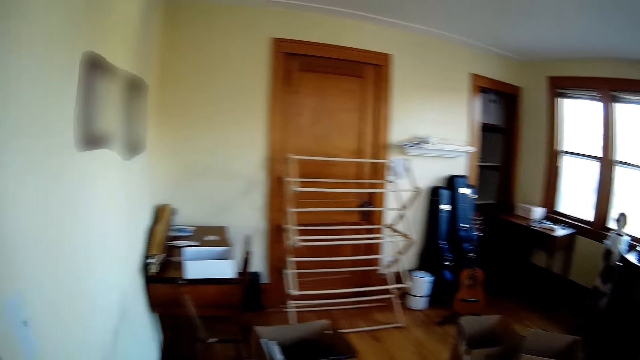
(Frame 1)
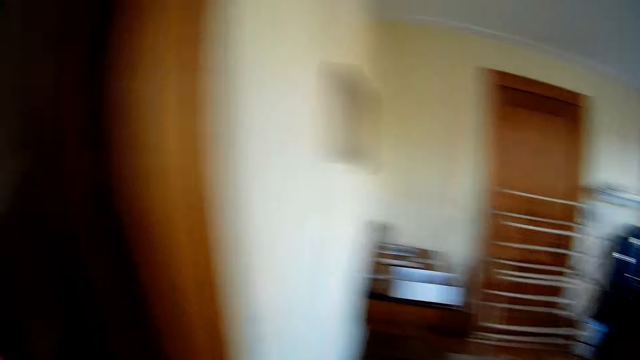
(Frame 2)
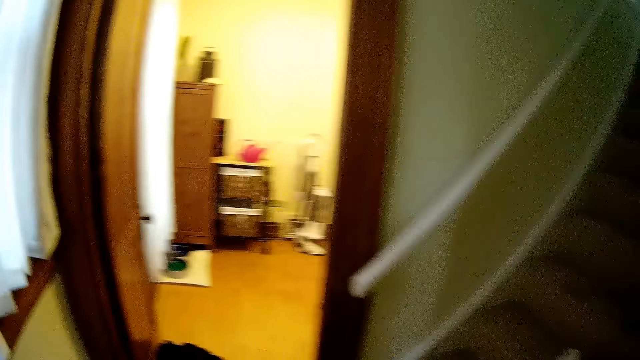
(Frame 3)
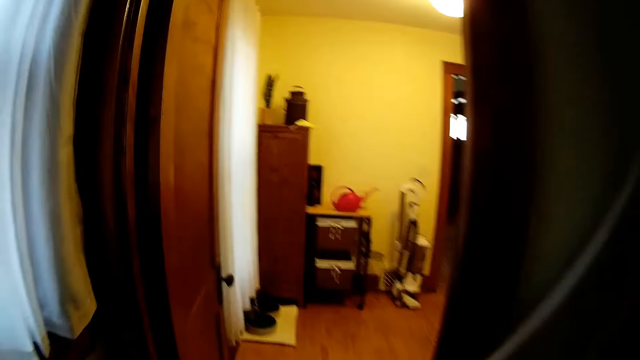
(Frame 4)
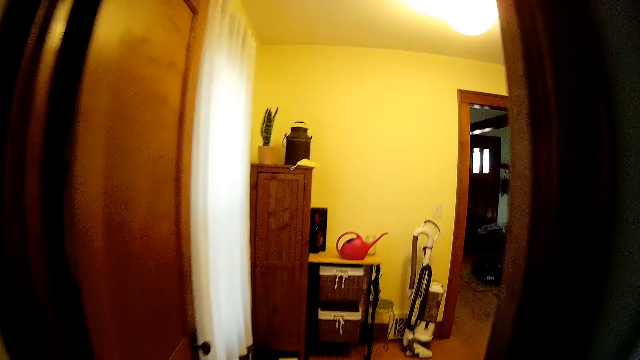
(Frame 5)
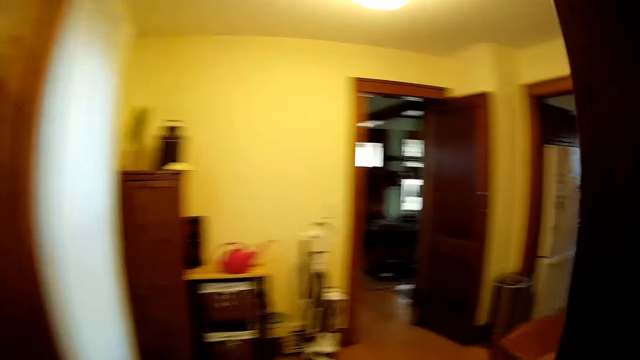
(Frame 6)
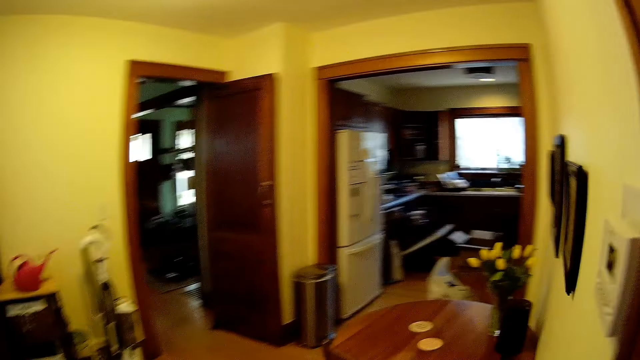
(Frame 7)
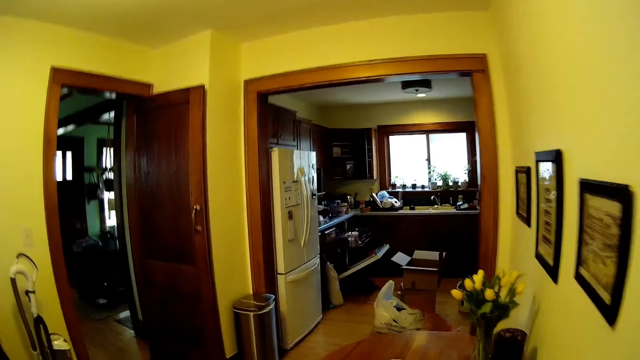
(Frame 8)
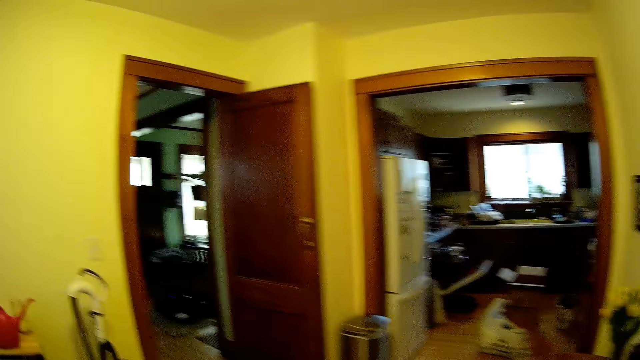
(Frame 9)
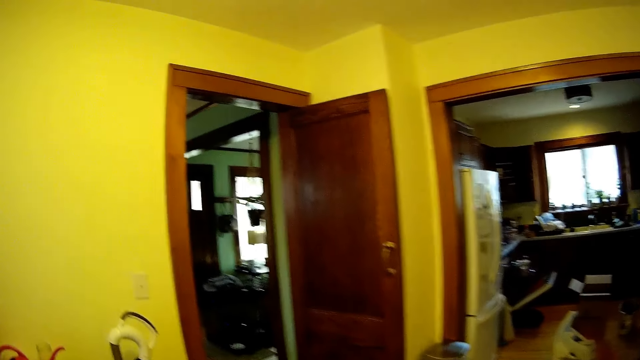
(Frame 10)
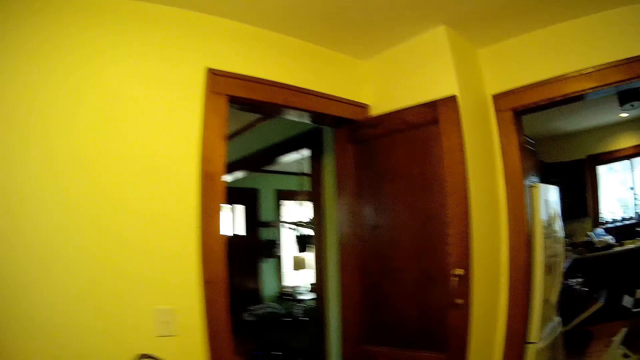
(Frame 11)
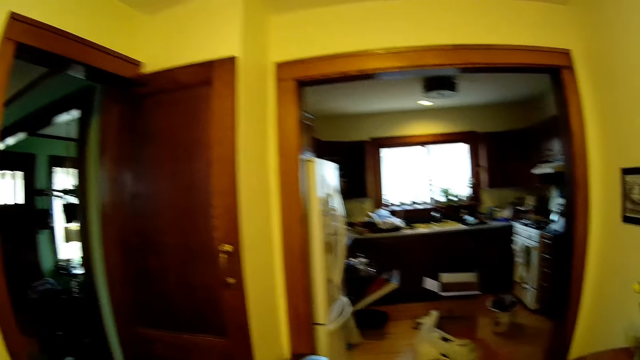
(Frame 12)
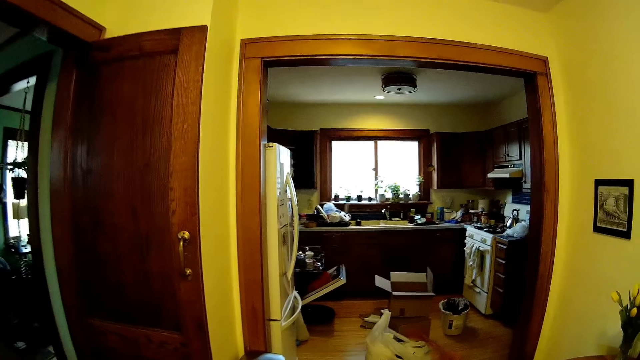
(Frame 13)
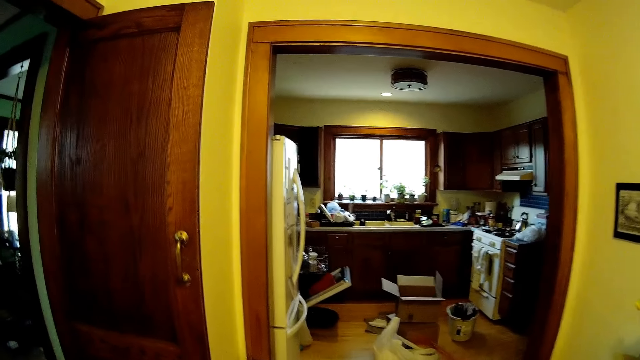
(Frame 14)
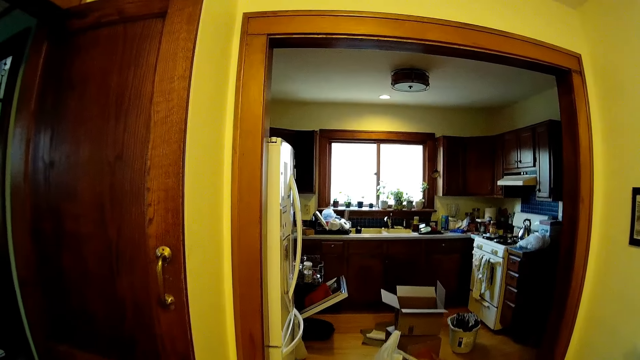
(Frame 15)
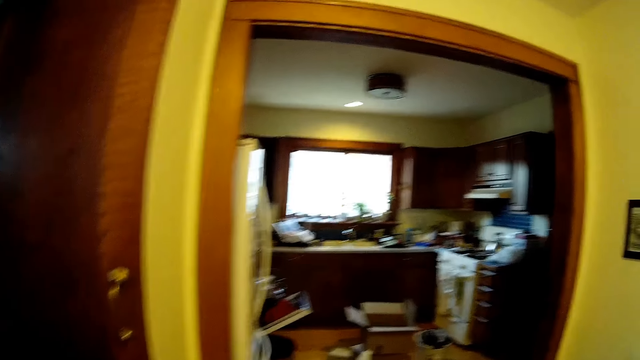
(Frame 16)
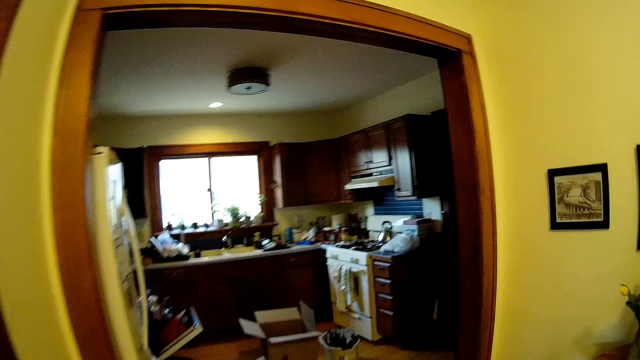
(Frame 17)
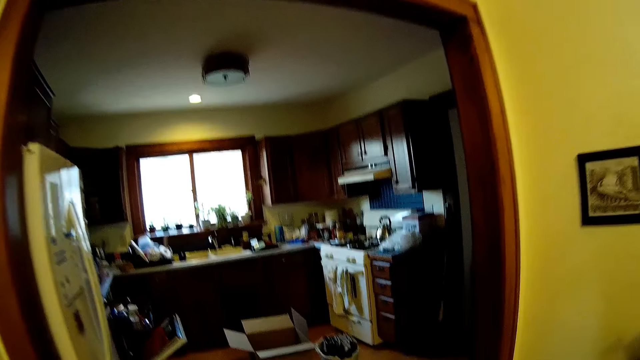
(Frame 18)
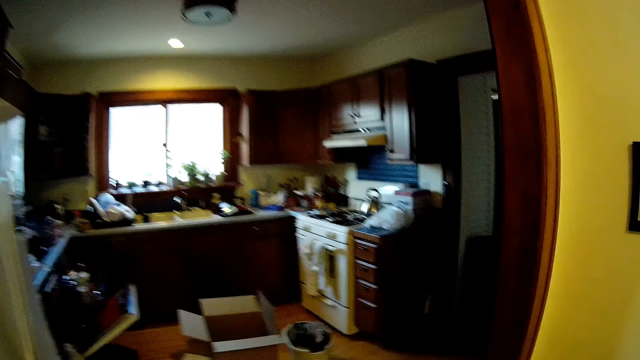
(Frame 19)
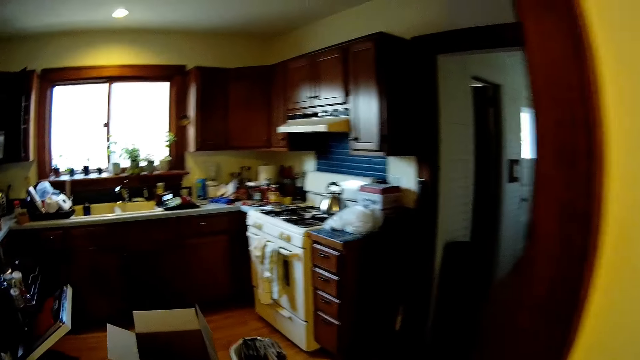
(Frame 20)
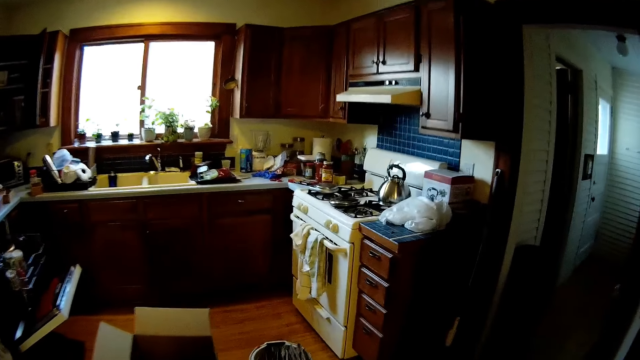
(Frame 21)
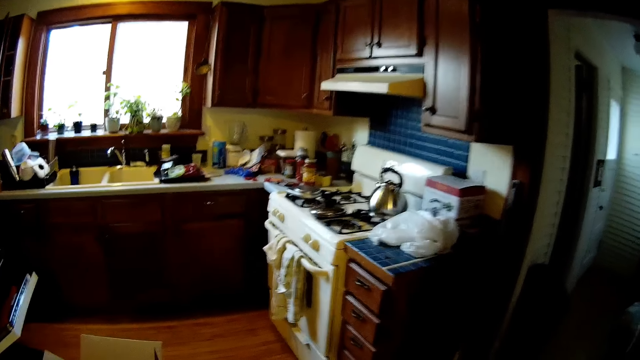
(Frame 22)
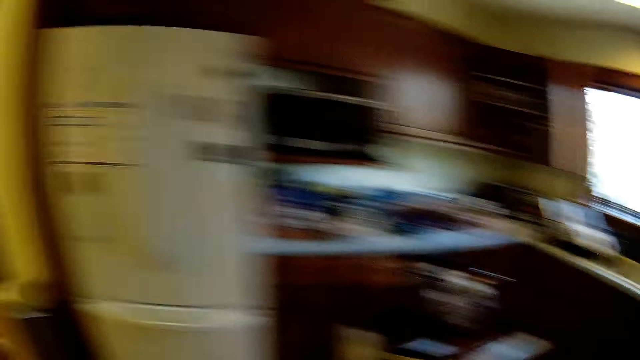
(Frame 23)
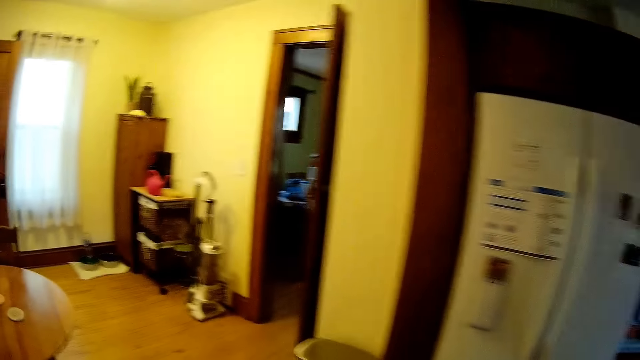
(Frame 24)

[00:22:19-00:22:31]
The camera wearer walks around in the house.

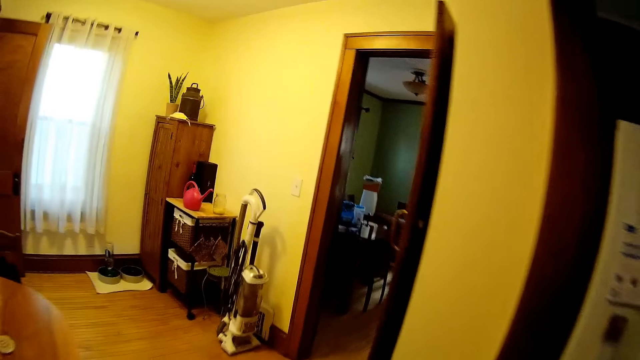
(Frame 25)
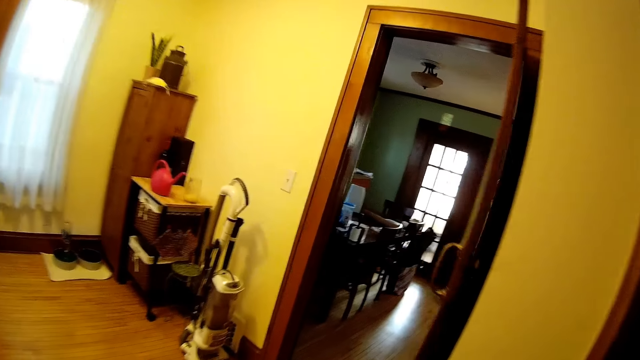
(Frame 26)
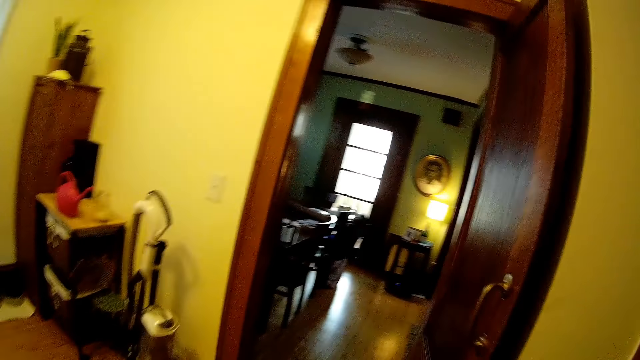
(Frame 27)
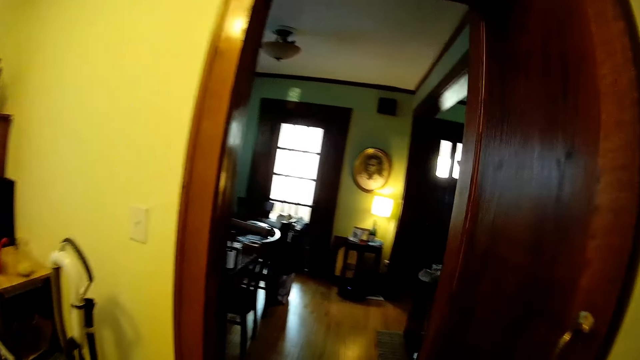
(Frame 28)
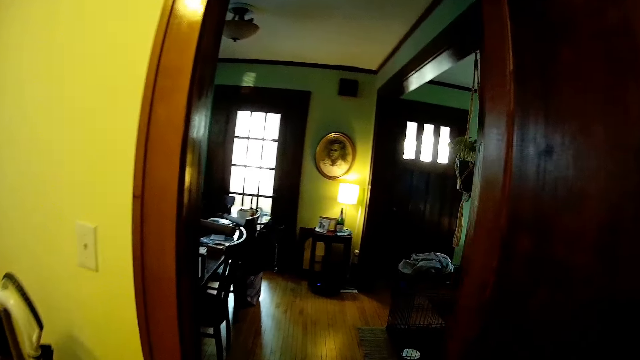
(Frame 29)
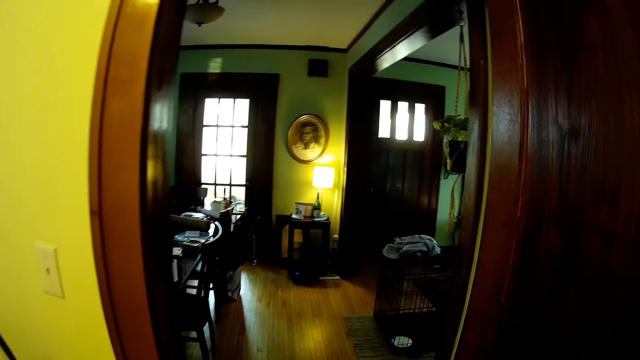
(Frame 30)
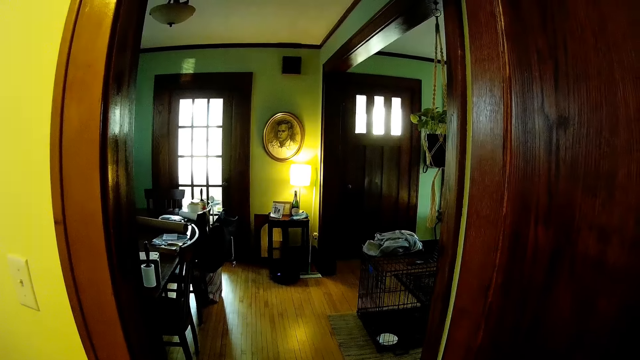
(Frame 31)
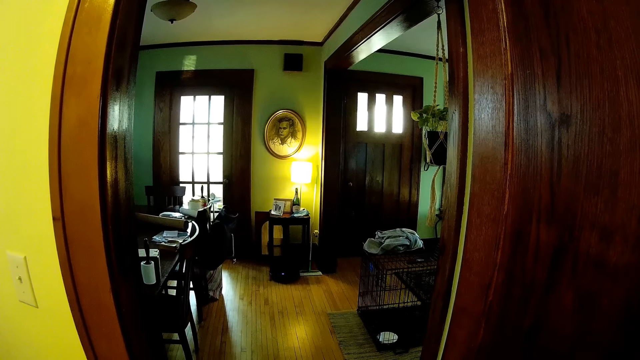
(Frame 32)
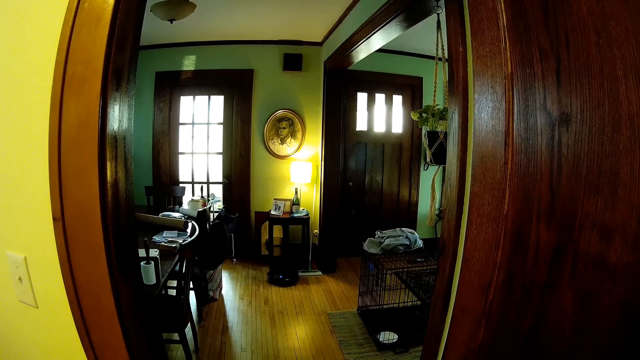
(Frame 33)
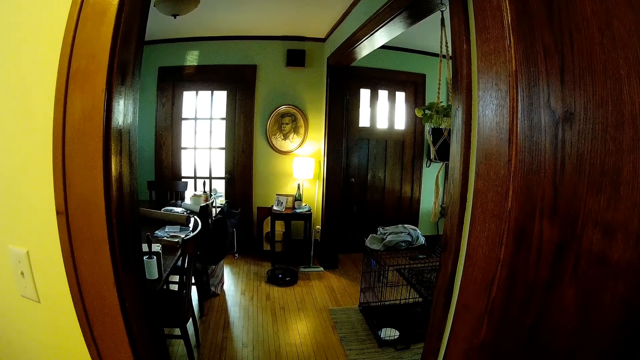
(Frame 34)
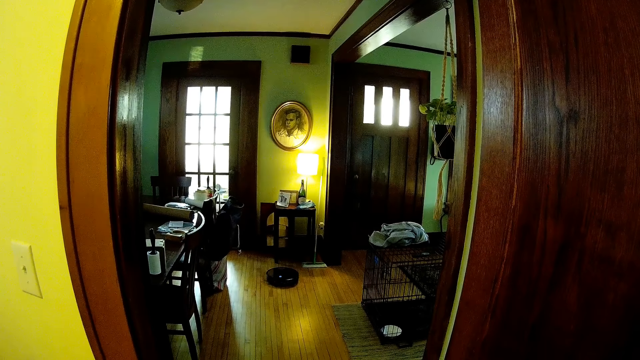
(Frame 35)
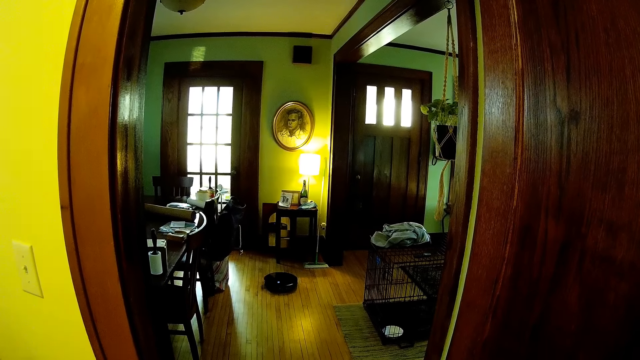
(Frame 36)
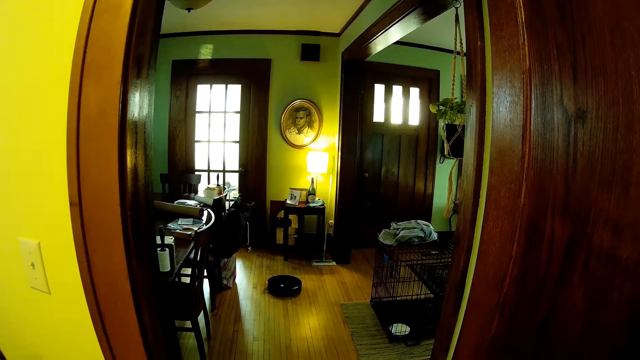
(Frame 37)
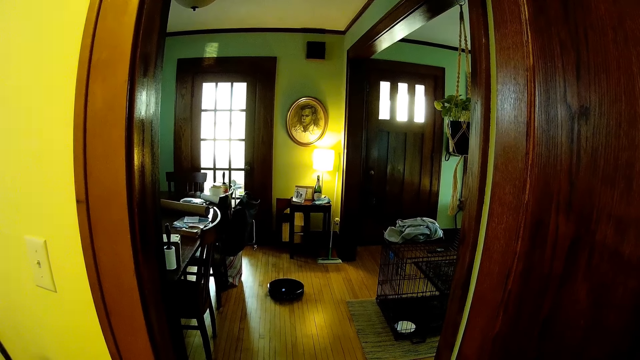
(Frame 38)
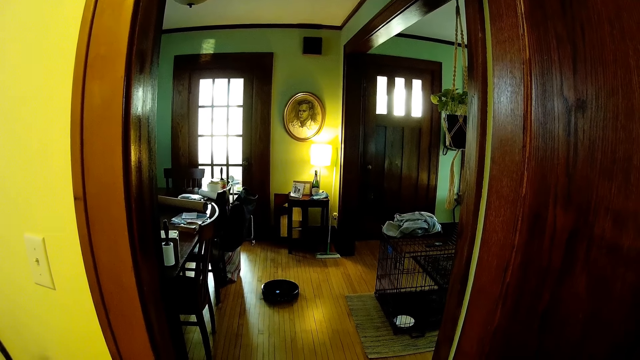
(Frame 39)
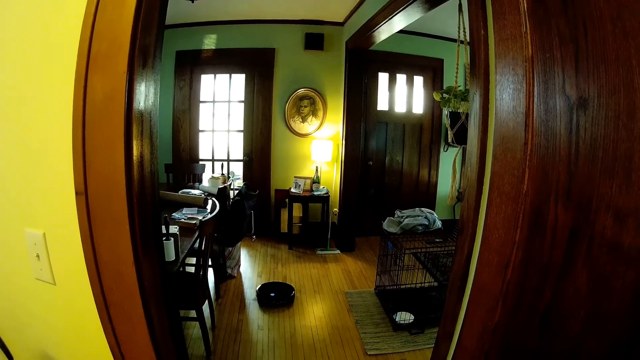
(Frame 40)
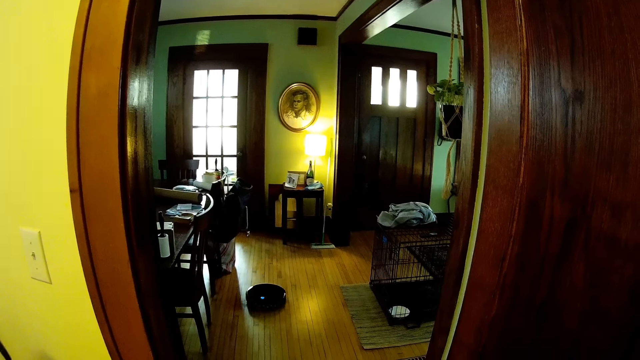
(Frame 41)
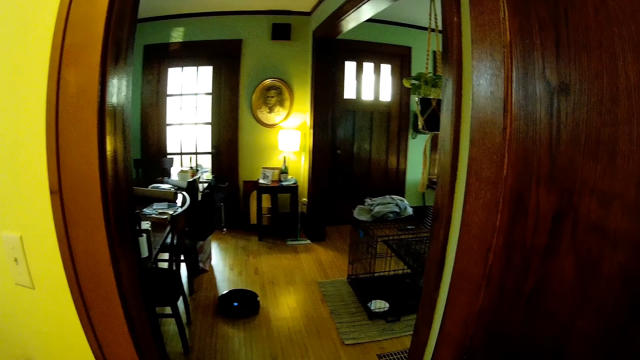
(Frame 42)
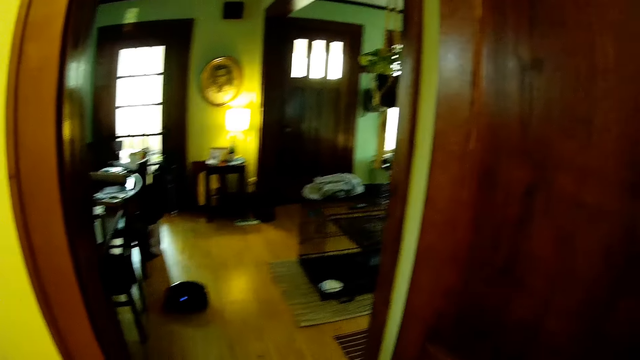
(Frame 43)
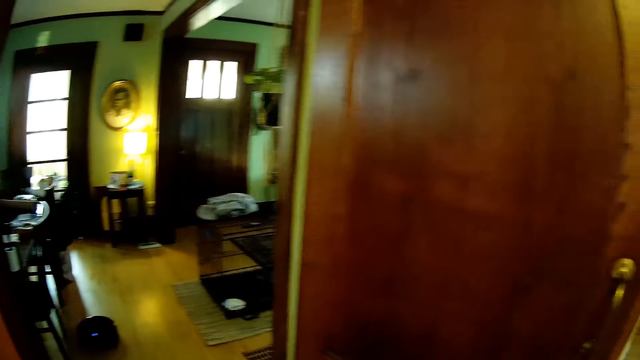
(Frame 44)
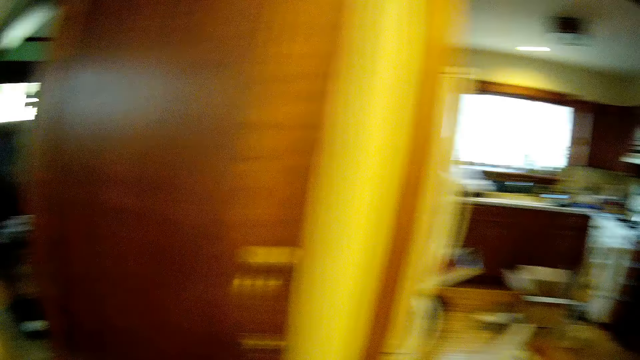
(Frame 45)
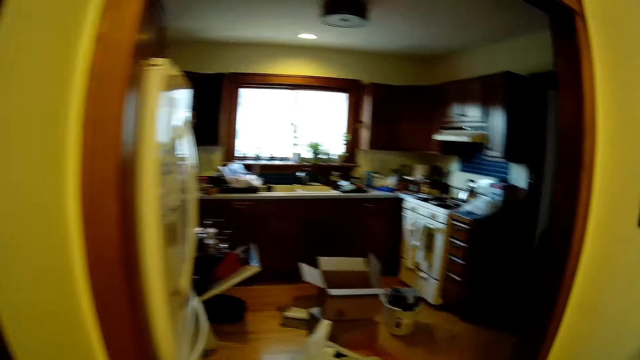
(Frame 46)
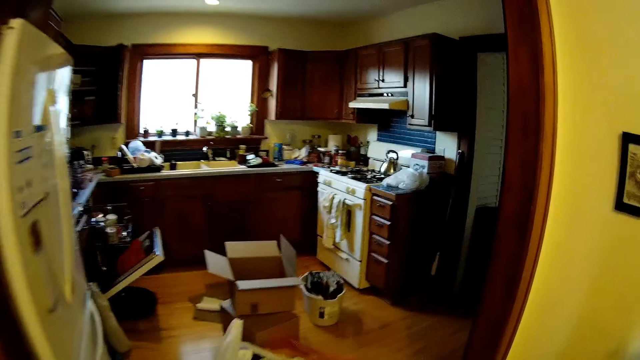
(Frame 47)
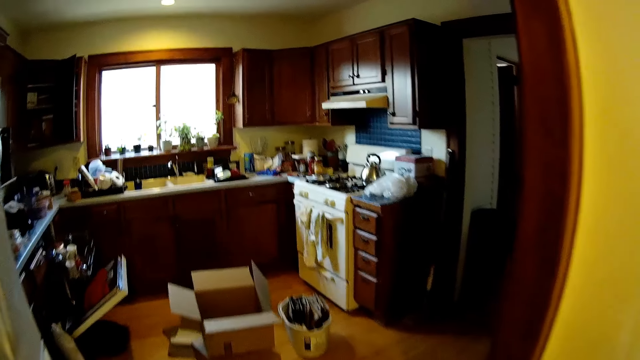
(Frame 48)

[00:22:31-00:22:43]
The camera wearer looks around in the house. They walk around in the house.
